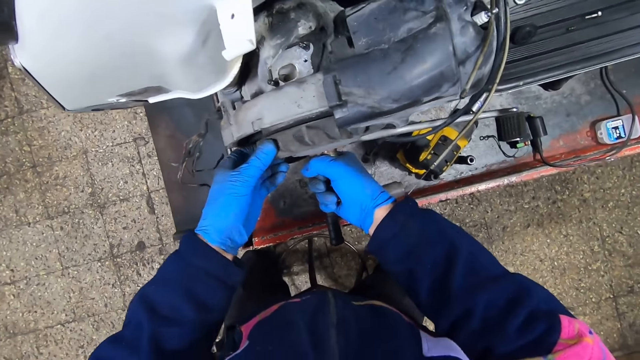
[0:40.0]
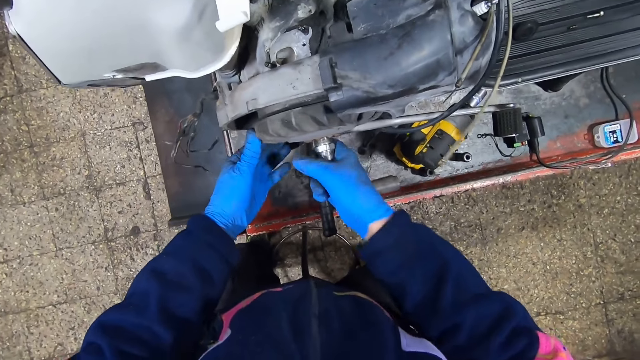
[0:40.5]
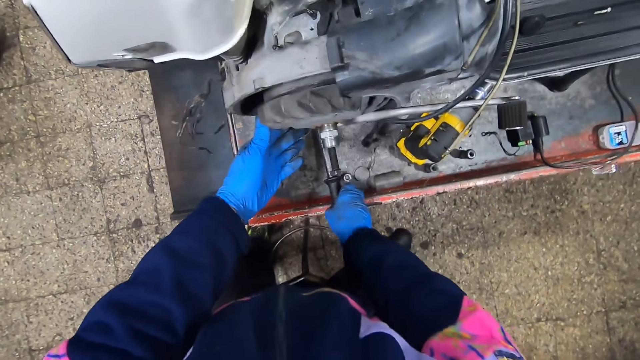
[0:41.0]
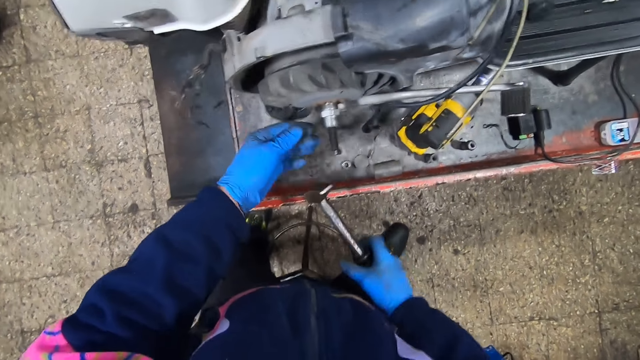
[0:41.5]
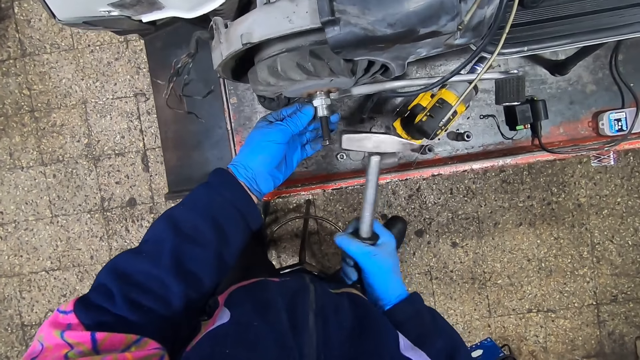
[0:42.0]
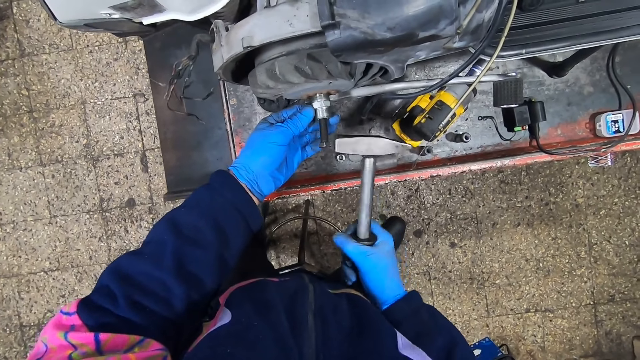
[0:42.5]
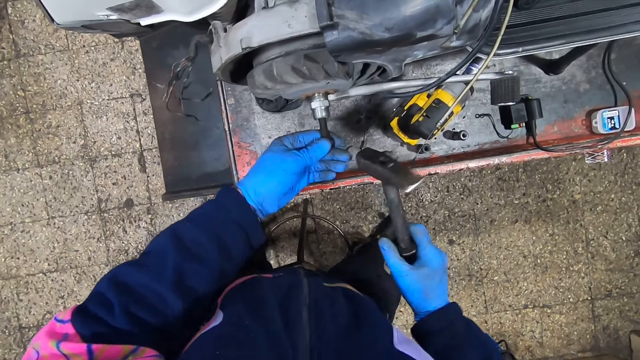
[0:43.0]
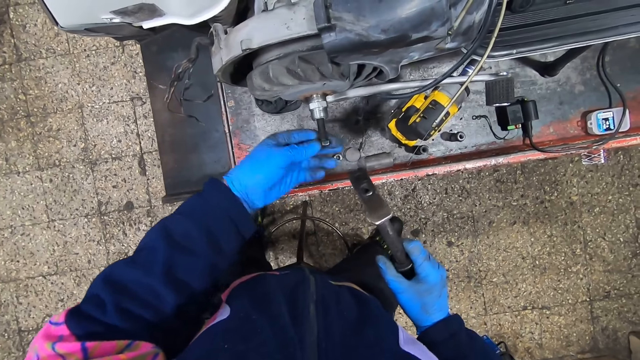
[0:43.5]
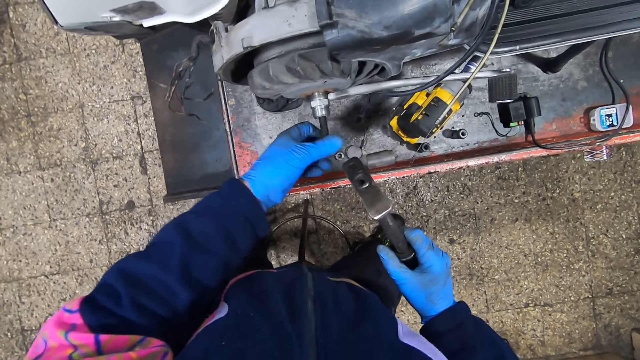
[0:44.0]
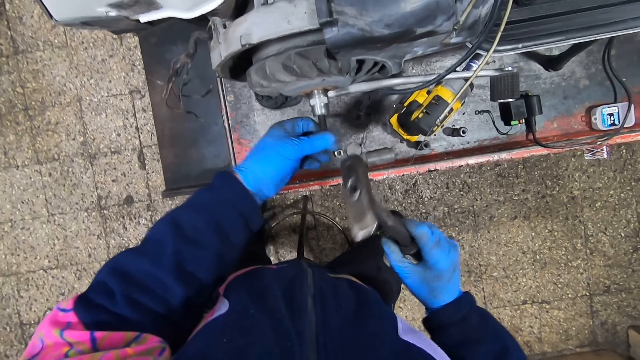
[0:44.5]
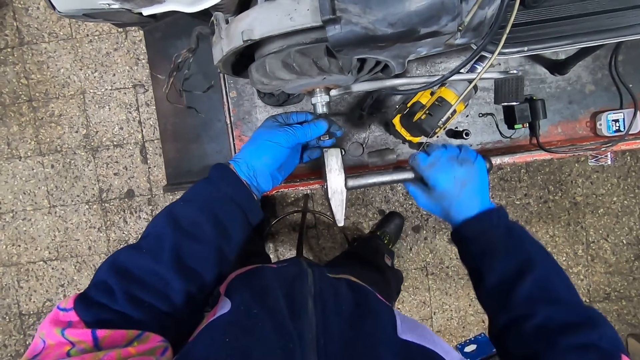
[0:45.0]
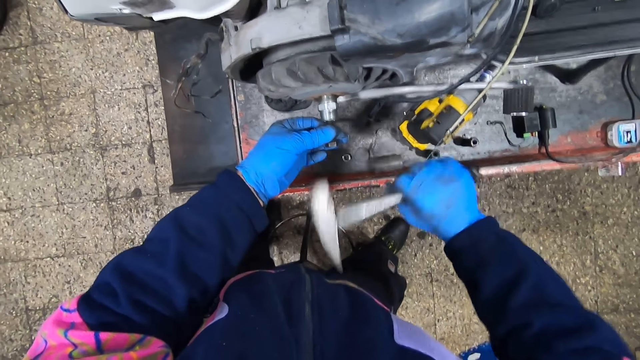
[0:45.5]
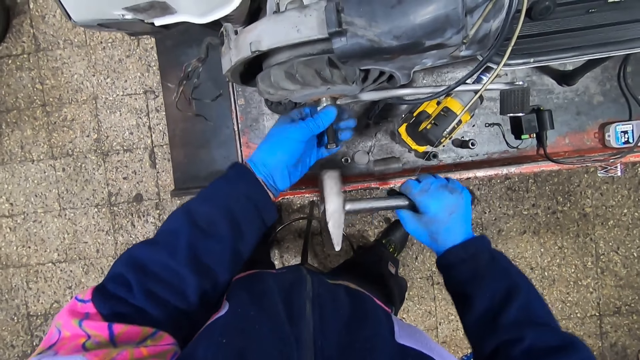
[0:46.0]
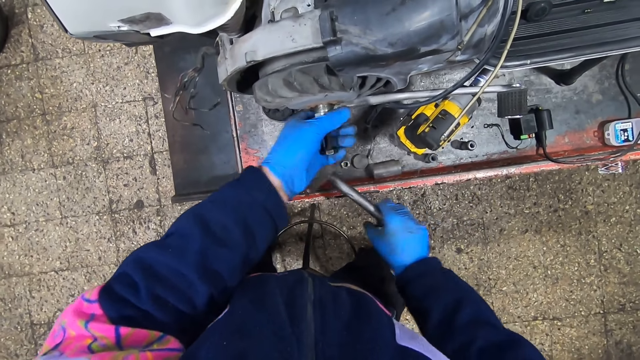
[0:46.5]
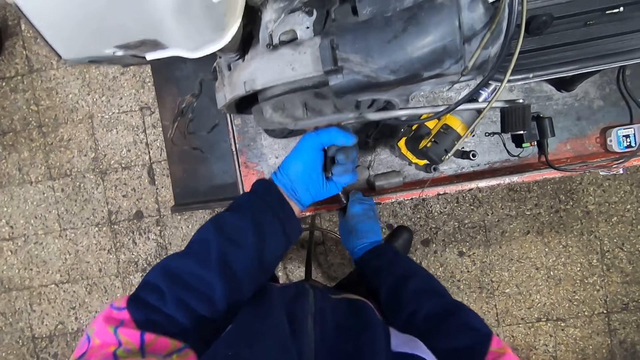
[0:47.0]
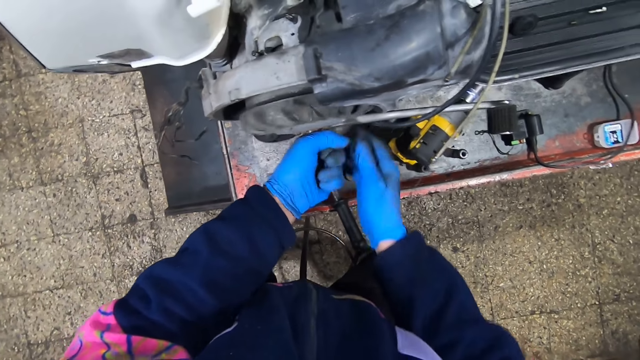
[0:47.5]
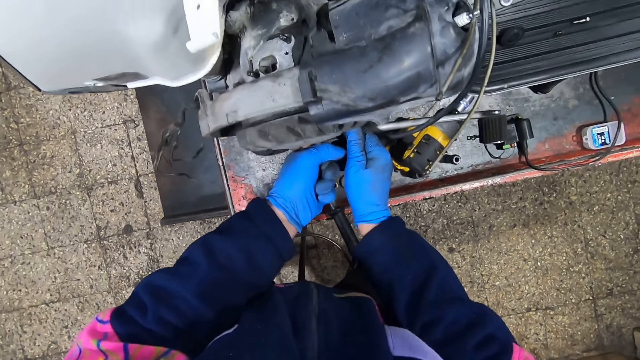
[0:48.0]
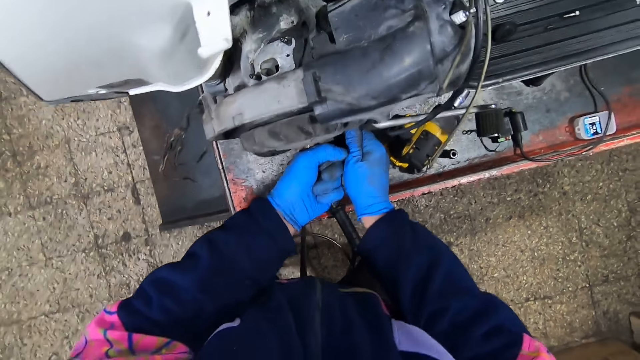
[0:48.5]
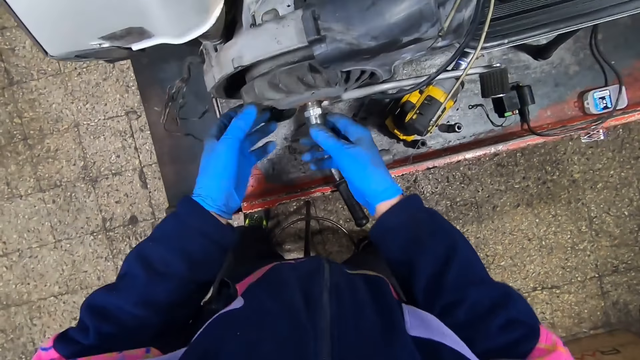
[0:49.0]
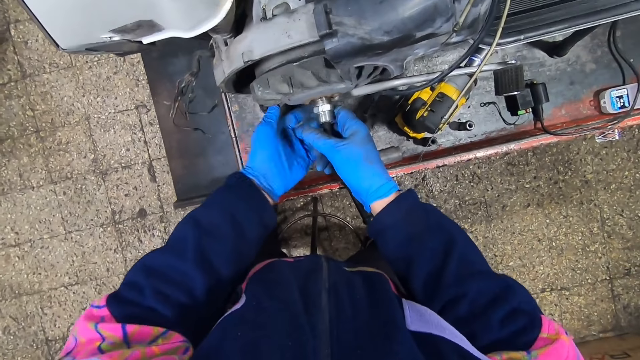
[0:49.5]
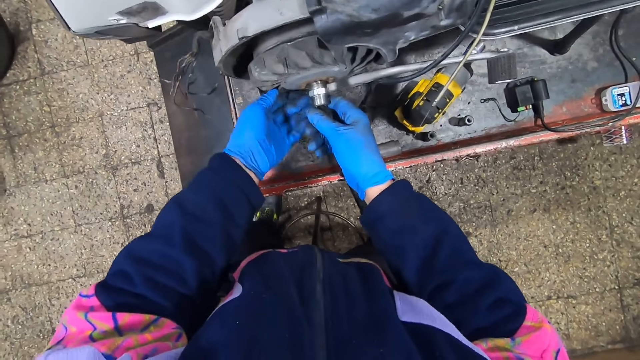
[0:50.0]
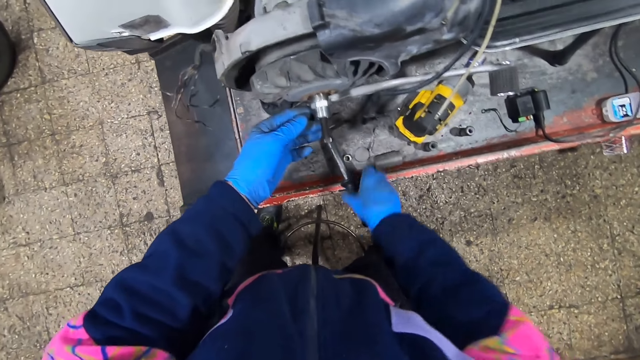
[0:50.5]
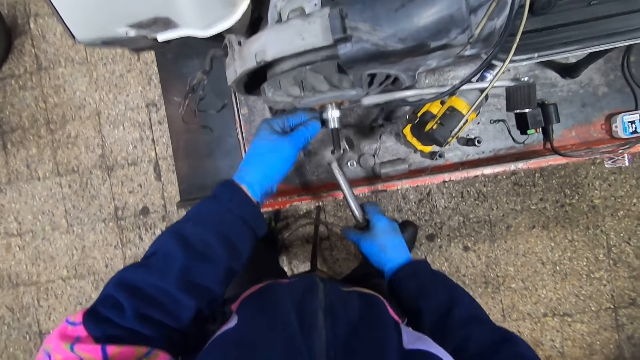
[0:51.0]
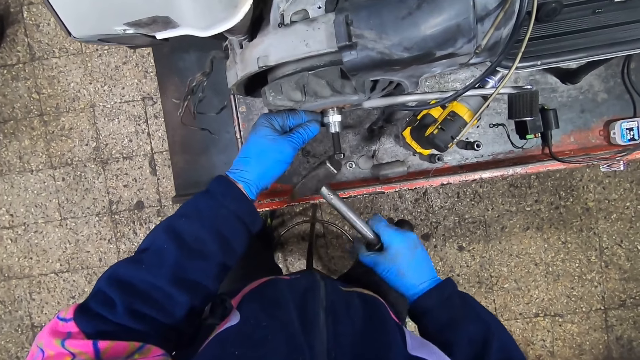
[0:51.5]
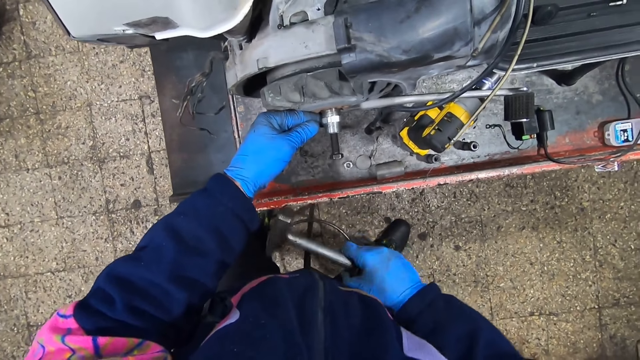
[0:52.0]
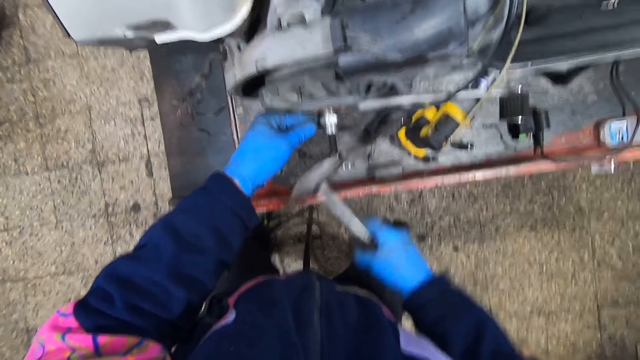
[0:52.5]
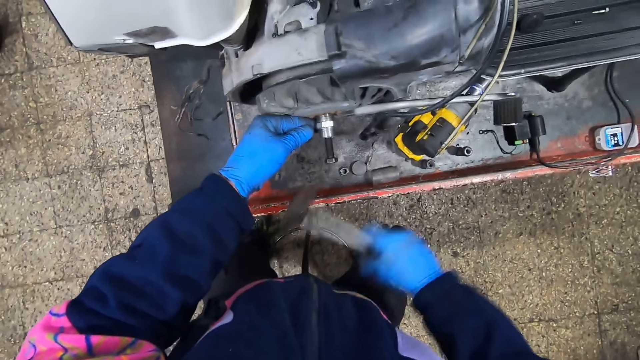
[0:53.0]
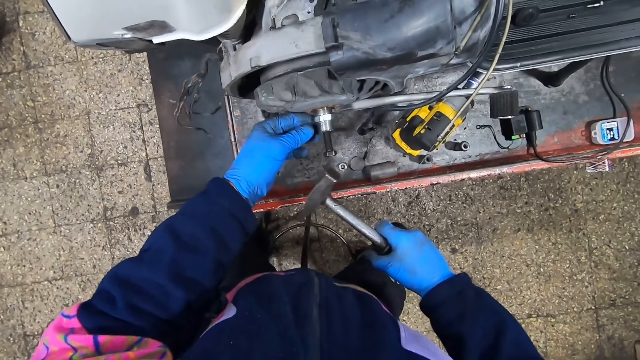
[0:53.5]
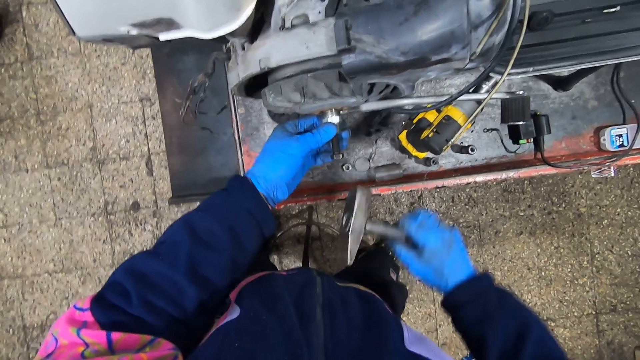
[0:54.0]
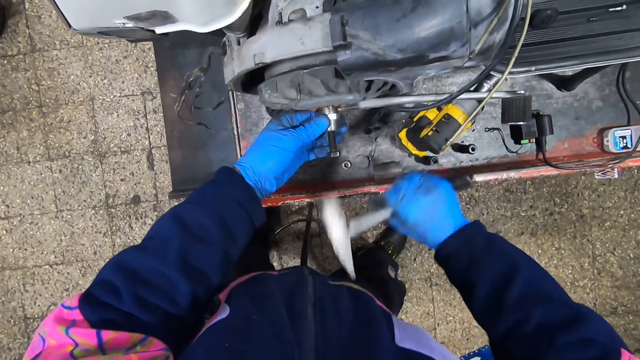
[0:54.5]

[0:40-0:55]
The camera wearer picks up a hammer on the platform with his right hand. He hits the bolt with the hammer. He turns the bolt. He loosens the screw with his left hand. He hits the bolt with the hammer. He turns the lug nut. He places the hammer on the metal surface. He turns the wheel with his left hand. He touches the wheel with his right hand. He picks up the hammer on the platform with his right hand. He hits the bolt with the hammer.

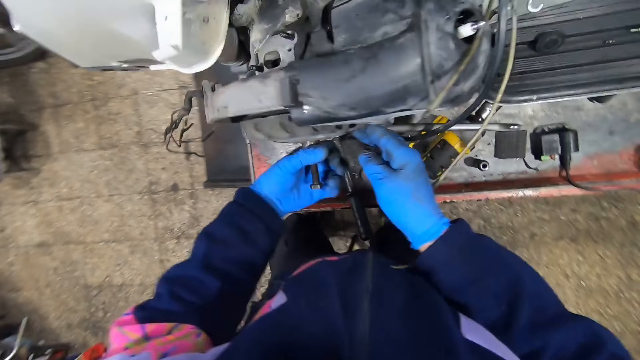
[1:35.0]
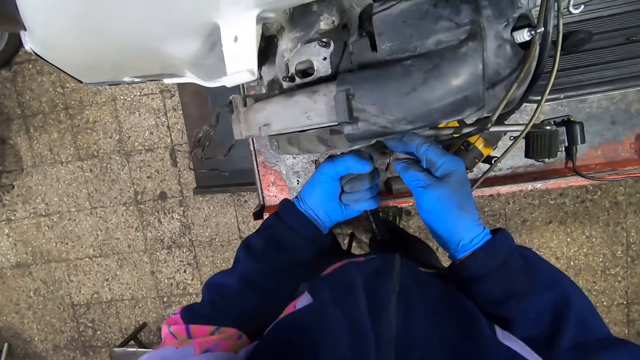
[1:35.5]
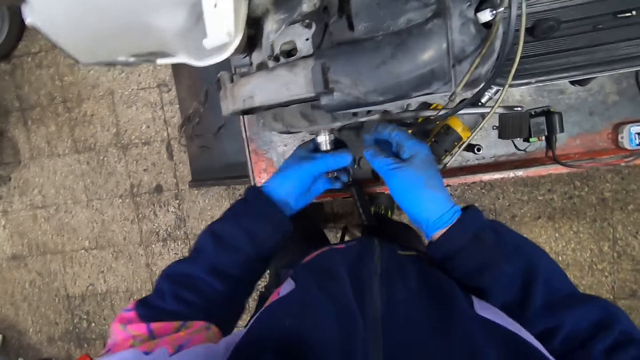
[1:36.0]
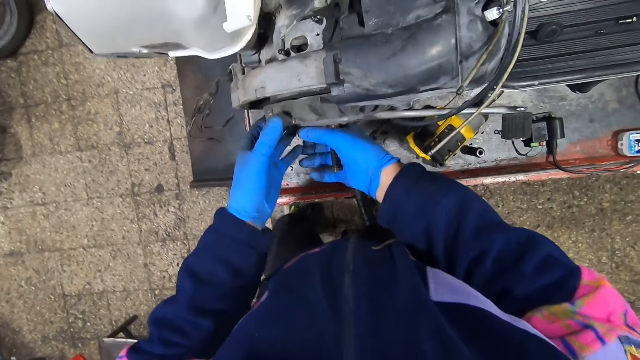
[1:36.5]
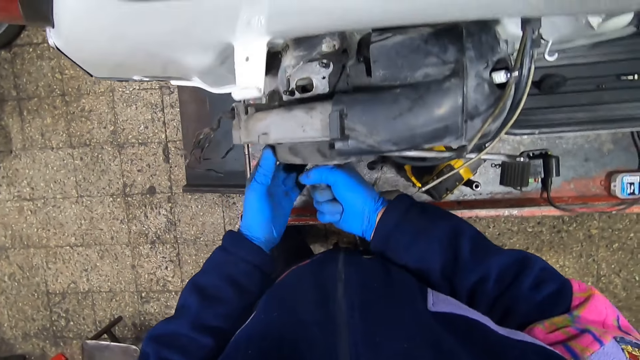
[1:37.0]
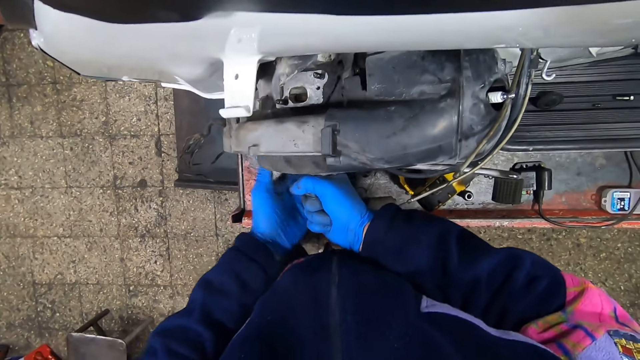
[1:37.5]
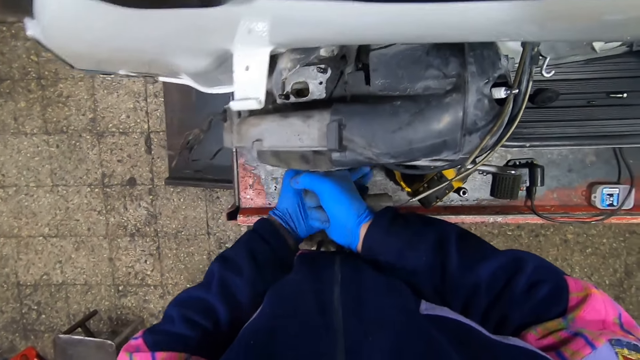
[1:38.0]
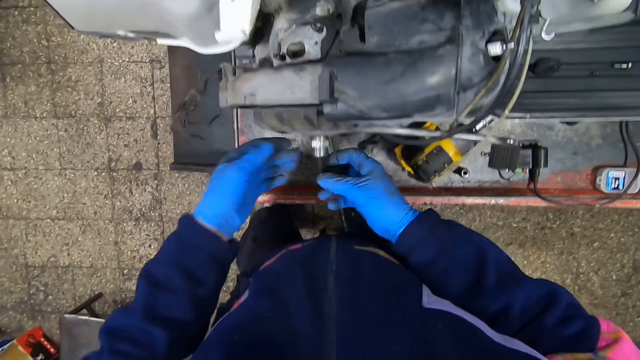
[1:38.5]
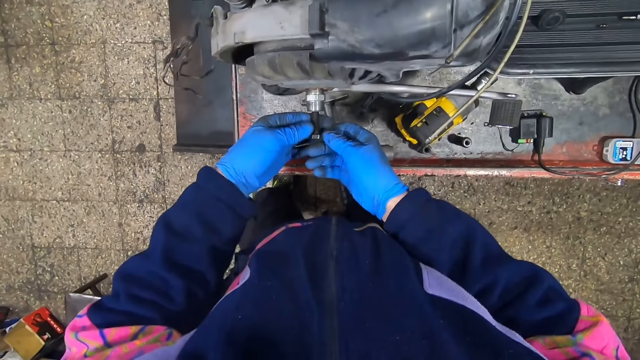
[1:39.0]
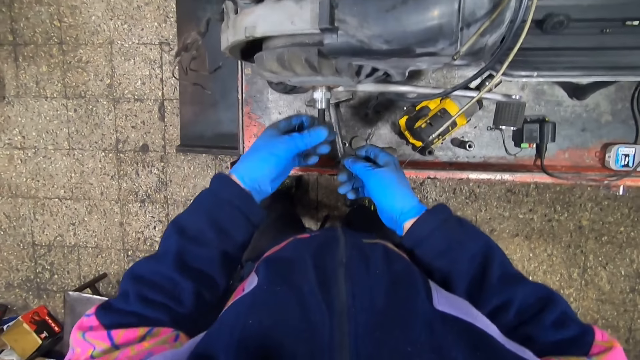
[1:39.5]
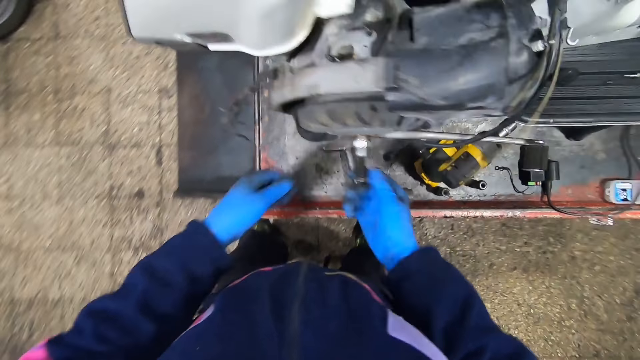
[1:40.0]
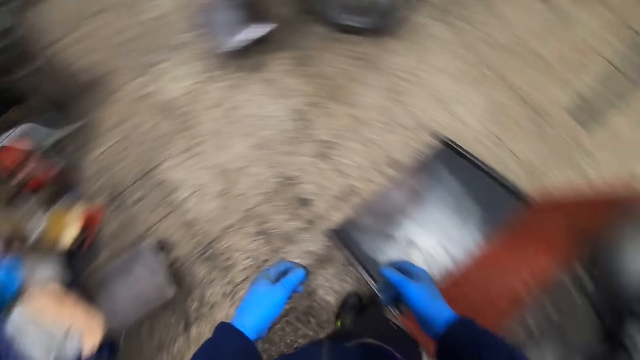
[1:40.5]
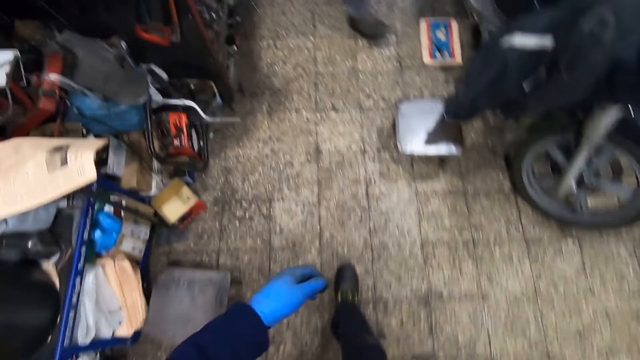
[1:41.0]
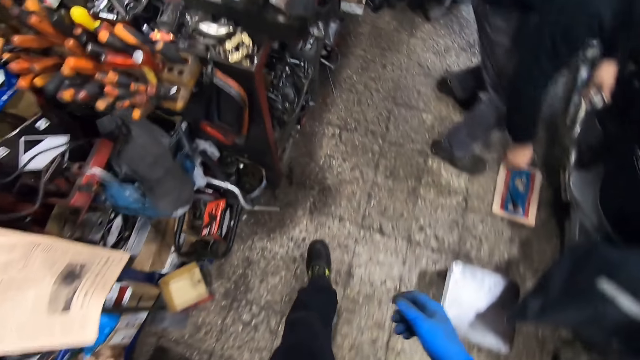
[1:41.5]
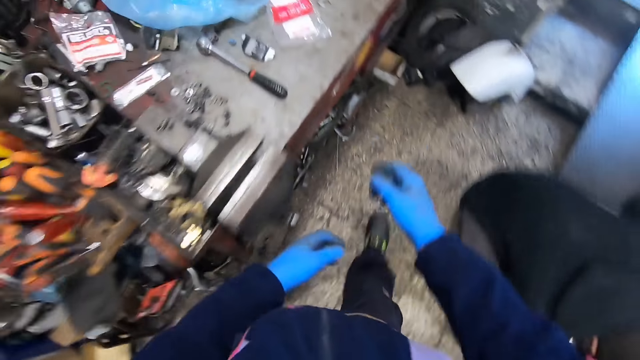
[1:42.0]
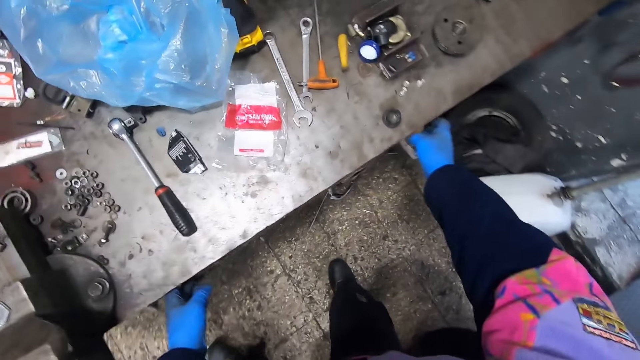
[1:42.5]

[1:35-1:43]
The camera wearer holds the bolt on the wheel with his right hand. He turns the bolt. He walks around the workshop. A person squats.
